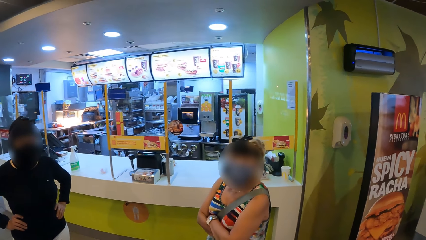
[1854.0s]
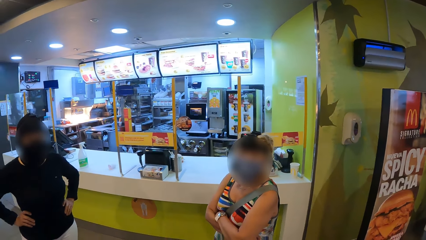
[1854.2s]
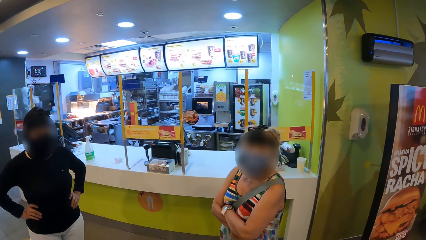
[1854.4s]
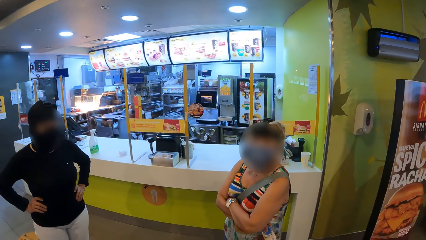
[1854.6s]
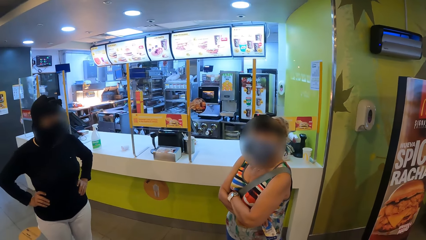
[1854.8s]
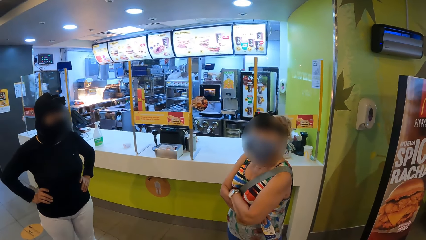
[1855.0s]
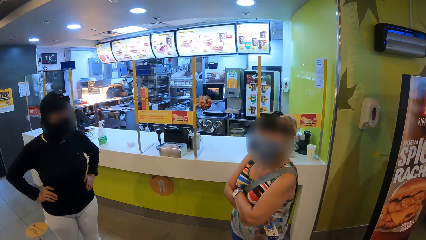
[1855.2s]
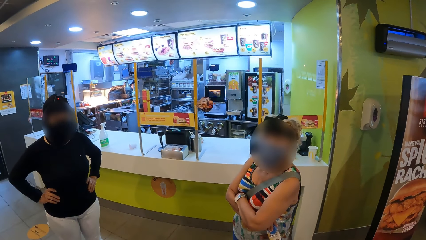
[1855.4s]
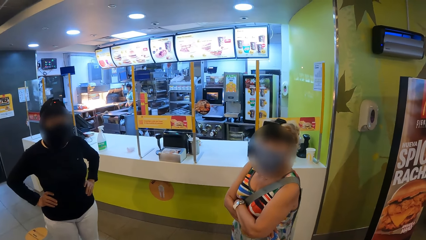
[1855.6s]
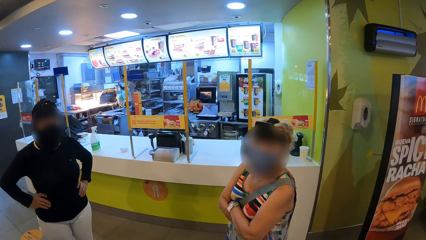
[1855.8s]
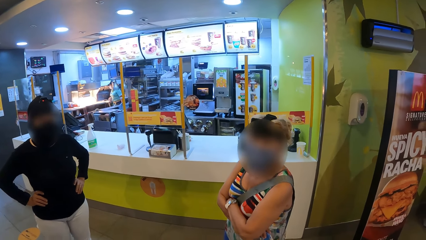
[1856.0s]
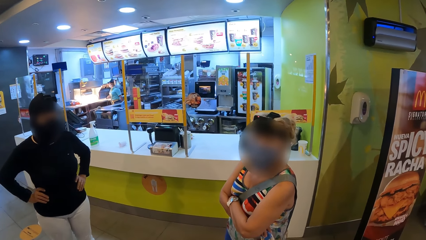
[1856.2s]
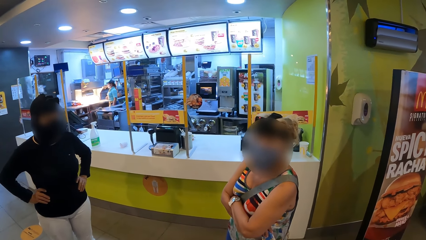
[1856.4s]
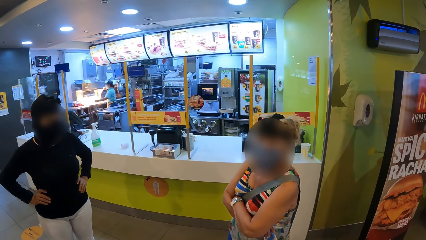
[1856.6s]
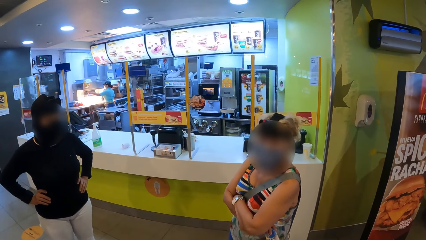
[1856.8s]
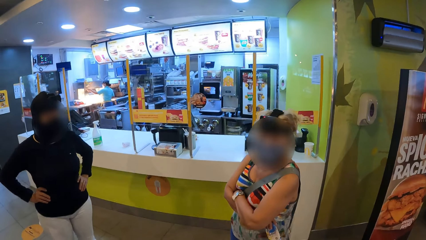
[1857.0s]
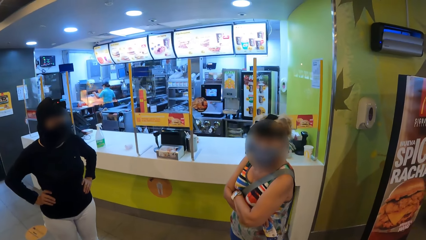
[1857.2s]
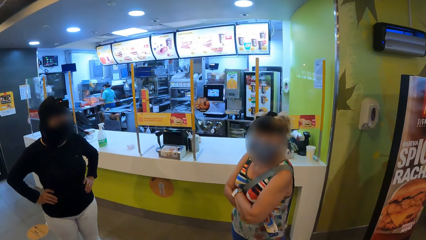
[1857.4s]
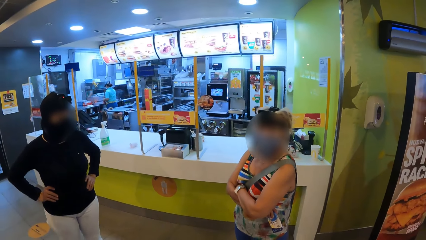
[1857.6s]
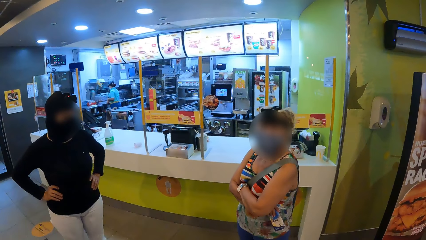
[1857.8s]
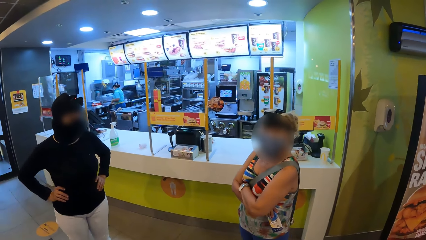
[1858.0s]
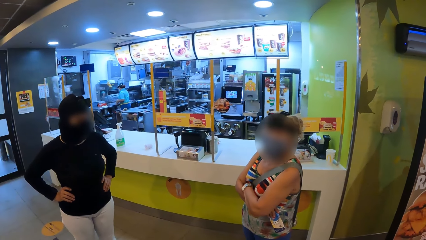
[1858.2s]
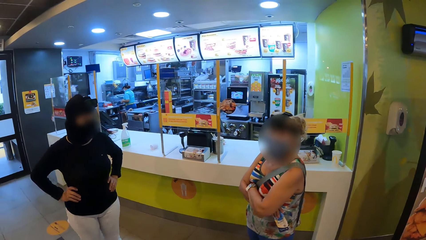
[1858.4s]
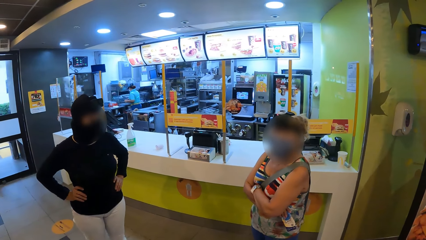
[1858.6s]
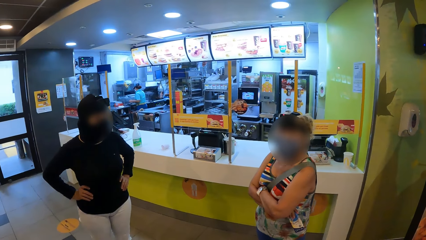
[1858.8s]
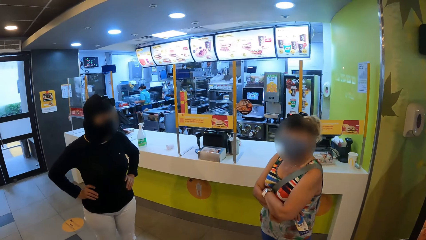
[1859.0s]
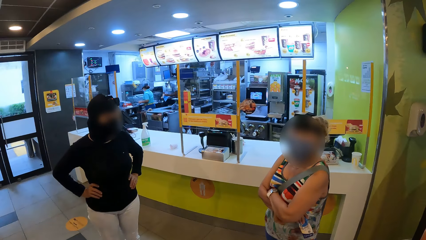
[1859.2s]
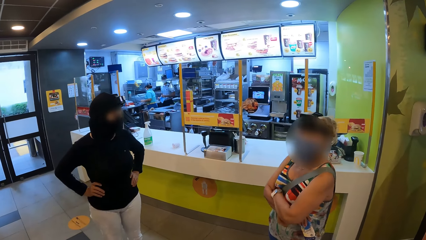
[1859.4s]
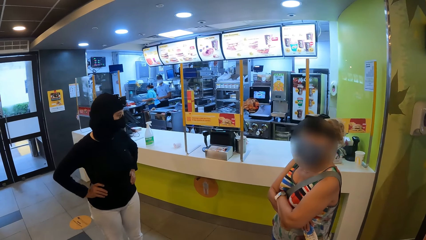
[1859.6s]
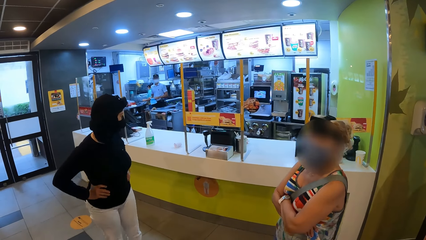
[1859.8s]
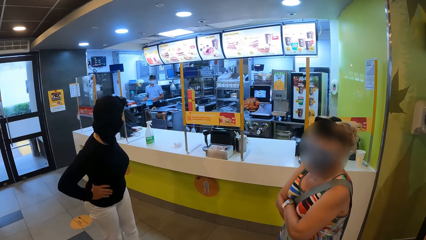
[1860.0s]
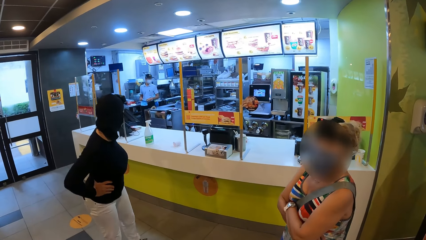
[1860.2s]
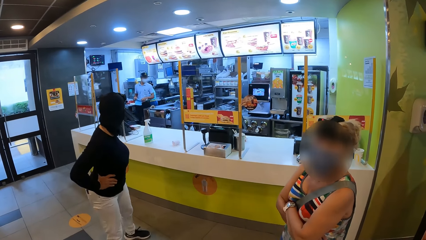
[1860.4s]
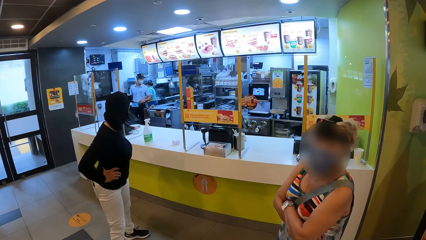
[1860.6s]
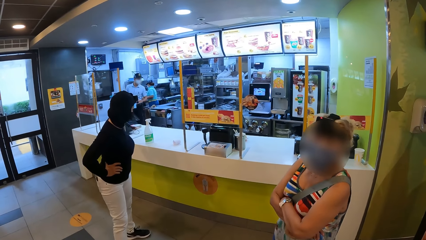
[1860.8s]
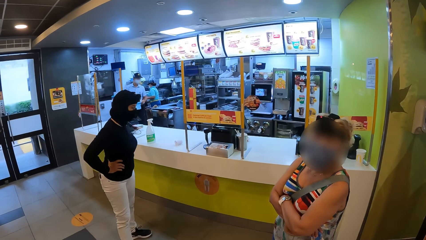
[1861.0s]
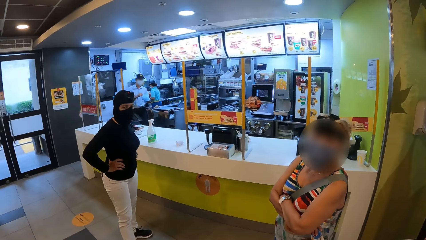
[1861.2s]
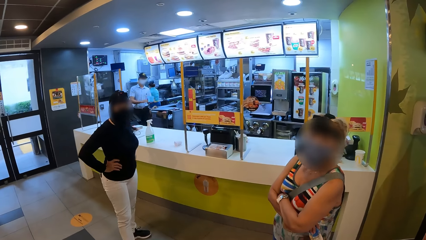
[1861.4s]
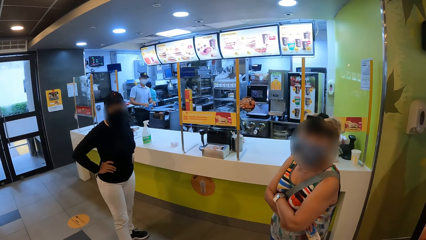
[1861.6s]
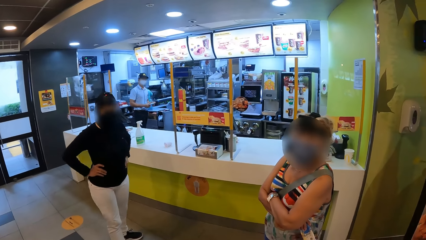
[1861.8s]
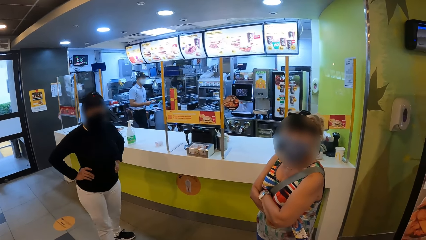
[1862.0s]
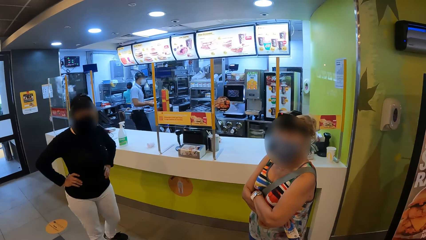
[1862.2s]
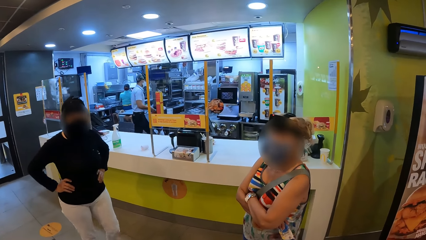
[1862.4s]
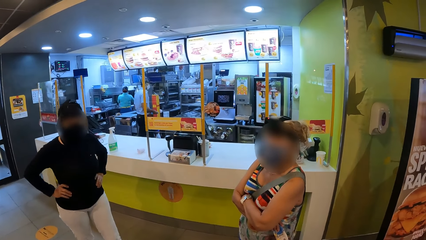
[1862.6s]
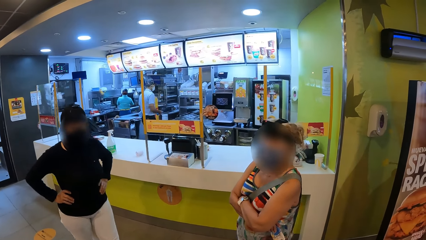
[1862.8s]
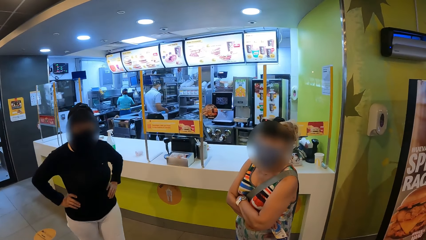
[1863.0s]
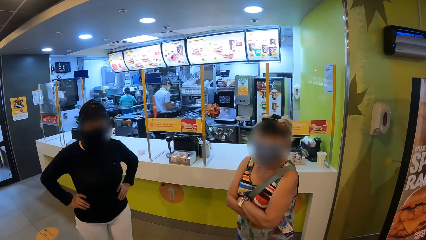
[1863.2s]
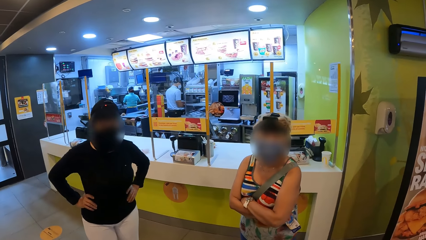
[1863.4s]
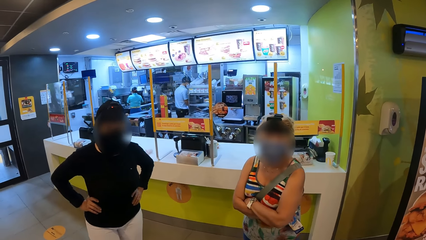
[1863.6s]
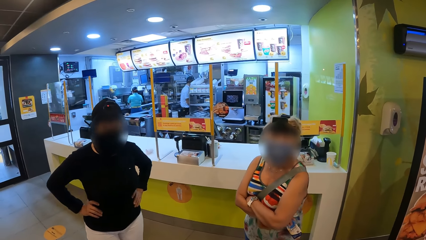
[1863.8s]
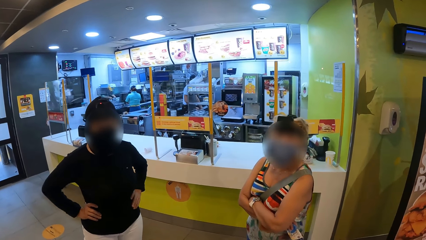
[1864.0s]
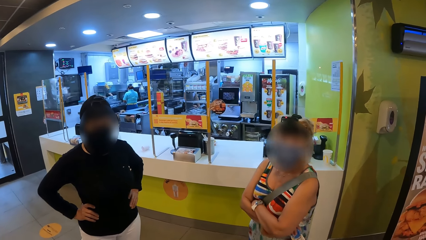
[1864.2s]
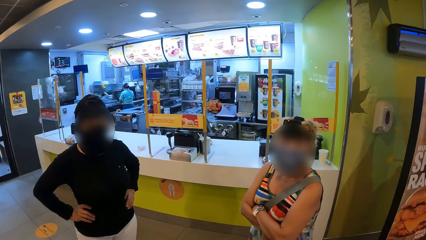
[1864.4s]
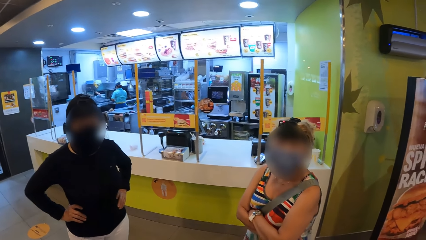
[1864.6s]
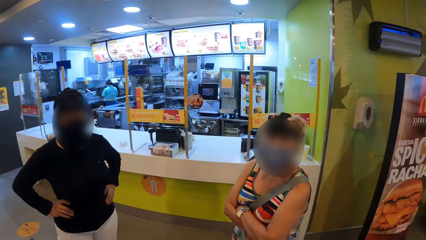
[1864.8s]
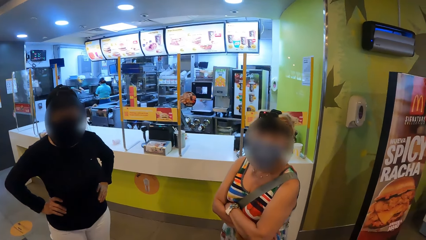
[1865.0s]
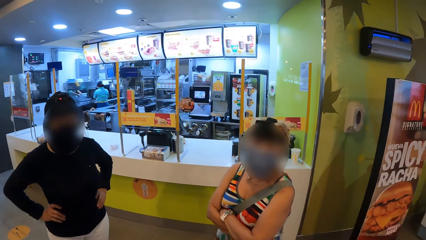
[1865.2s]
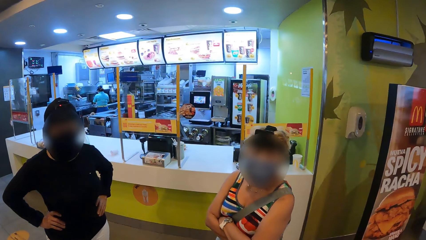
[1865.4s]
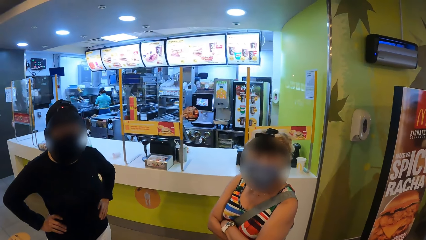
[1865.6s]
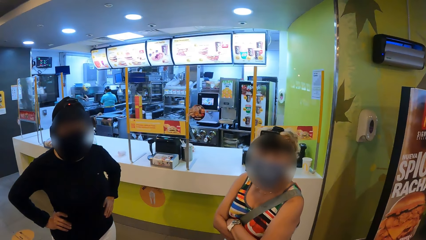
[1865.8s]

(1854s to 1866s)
A woman moves.

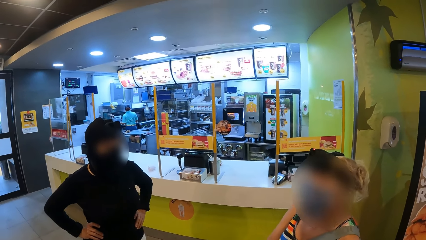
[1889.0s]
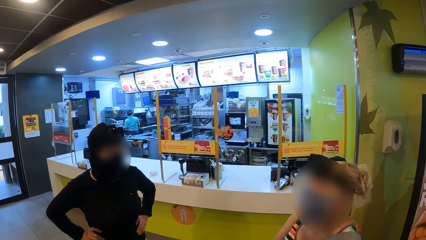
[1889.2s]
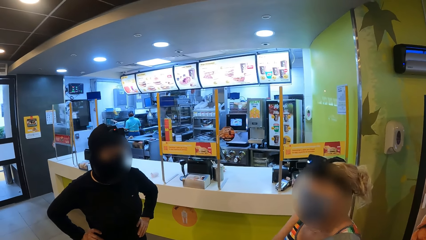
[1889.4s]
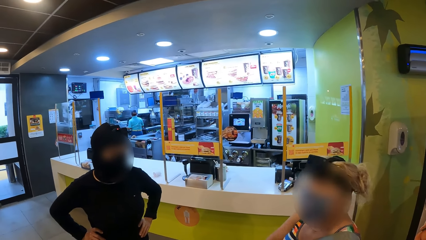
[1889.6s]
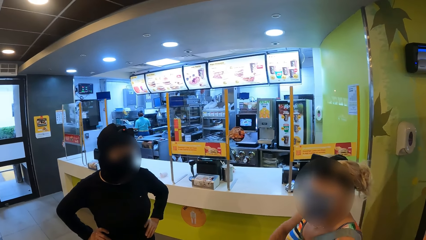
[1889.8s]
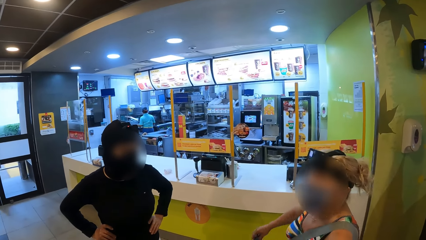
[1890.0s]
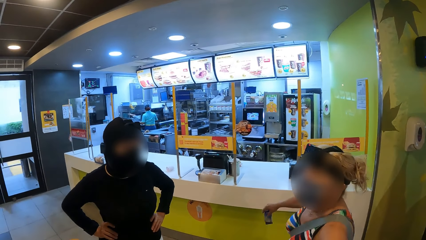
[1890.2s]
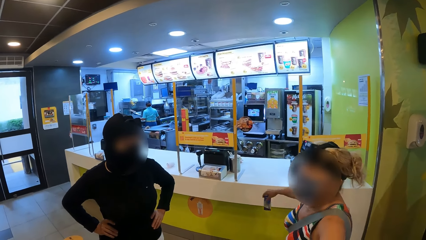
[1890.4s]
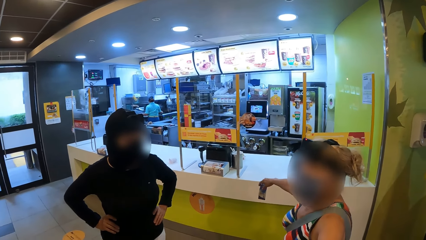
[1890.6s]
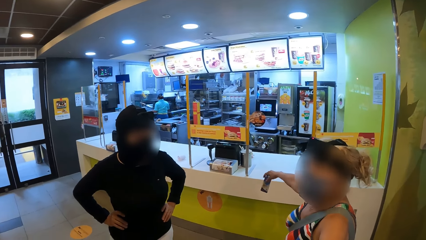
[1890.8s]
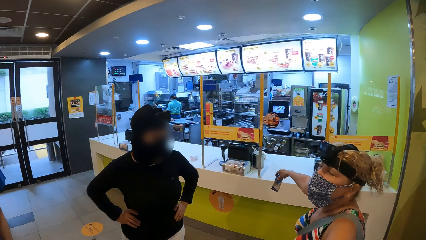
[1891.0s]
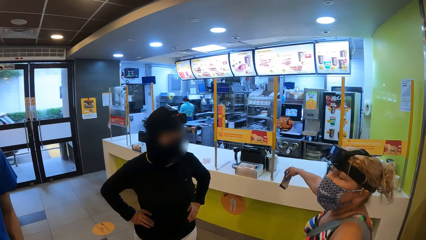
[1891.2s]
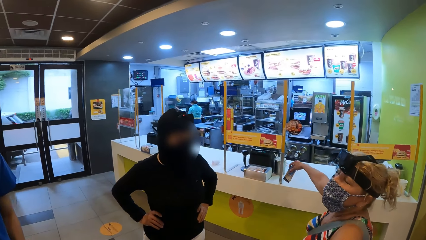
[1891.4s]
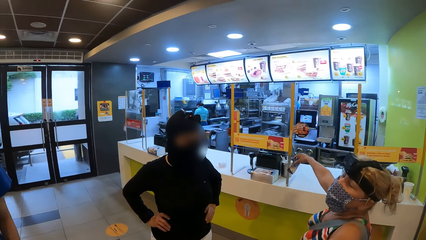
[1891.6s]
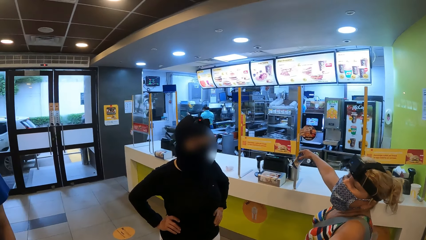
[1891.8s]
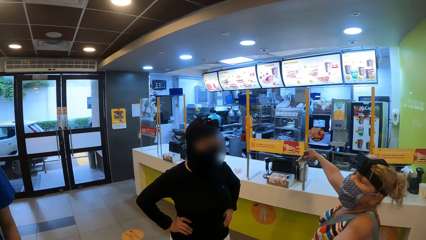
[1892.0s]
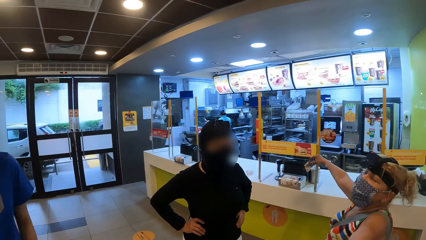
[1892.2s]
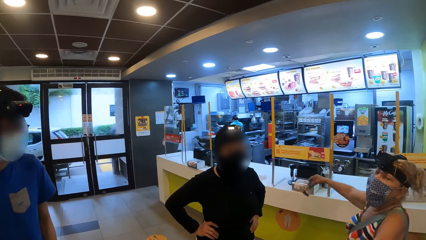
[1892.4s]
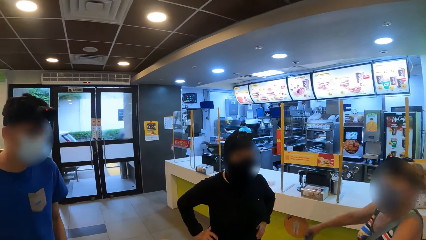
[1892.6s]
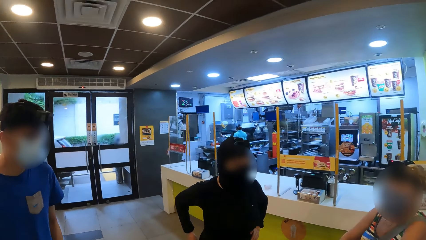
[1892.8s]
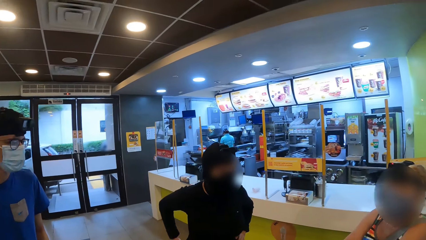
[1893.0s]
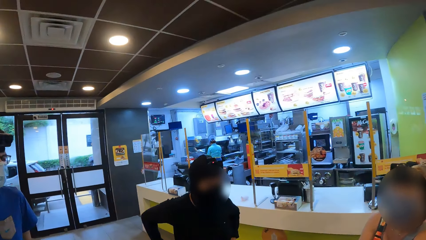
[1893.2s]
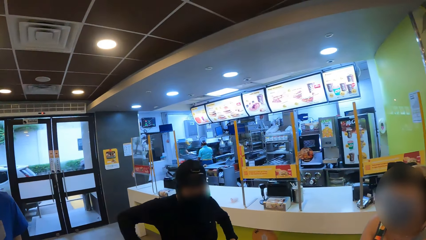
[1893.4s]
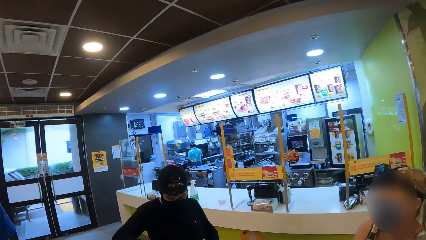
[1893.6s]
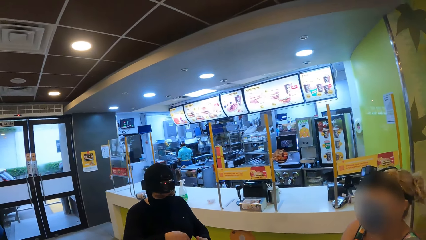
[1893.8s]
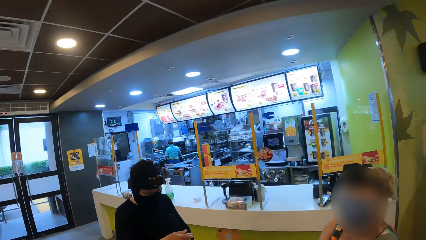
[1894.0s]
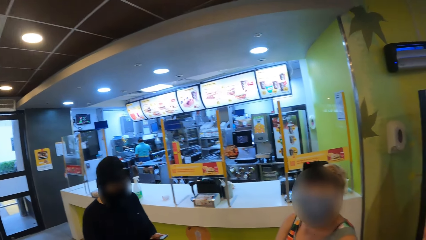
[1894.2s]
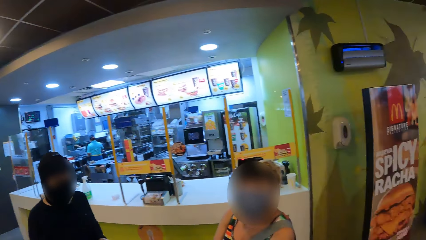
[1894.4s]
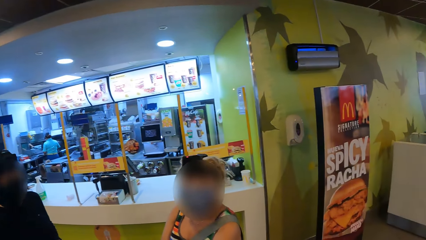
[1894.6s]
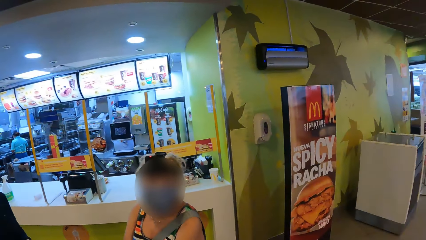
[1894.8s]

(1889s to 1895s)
A woman raises a hand.
